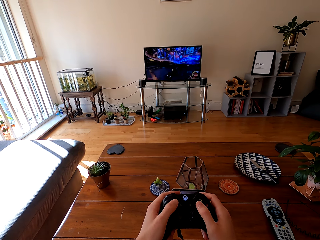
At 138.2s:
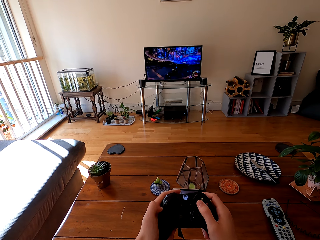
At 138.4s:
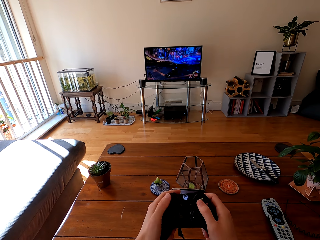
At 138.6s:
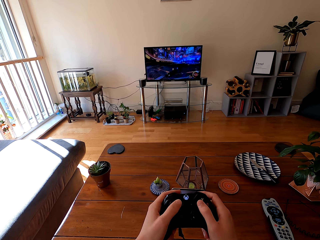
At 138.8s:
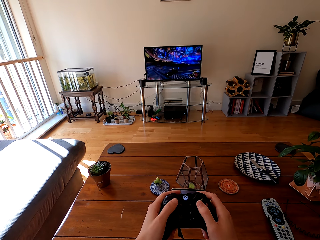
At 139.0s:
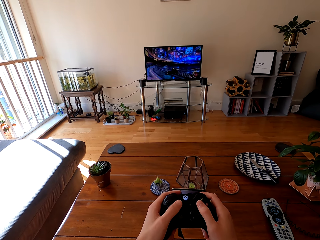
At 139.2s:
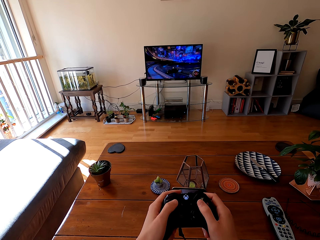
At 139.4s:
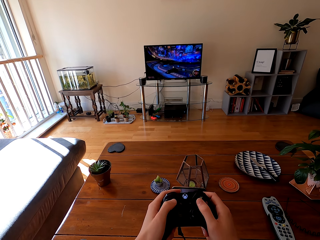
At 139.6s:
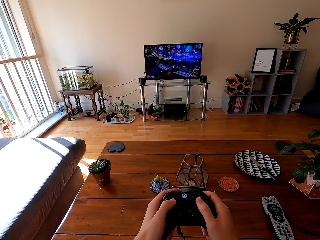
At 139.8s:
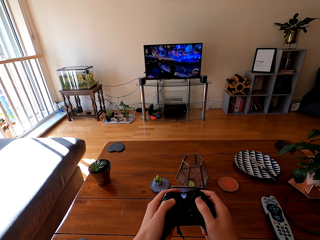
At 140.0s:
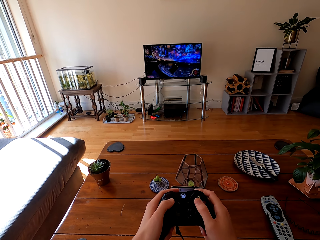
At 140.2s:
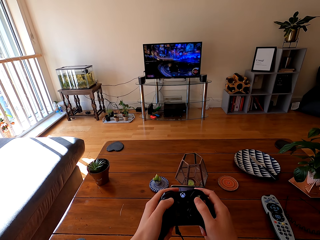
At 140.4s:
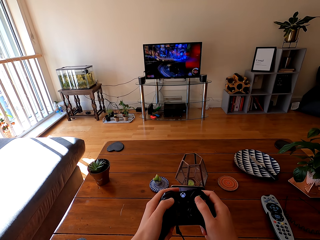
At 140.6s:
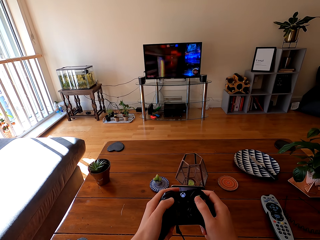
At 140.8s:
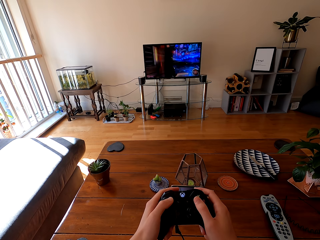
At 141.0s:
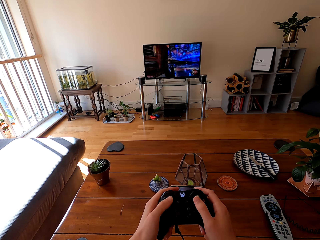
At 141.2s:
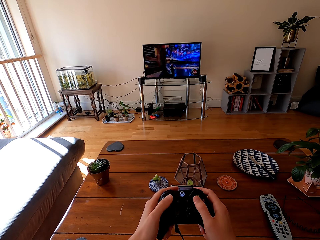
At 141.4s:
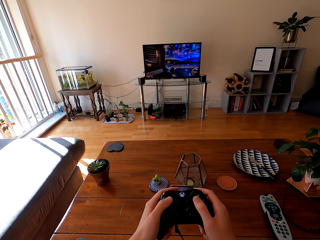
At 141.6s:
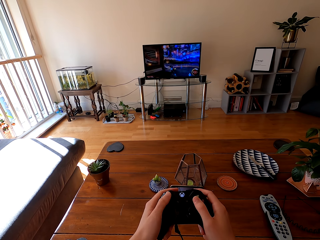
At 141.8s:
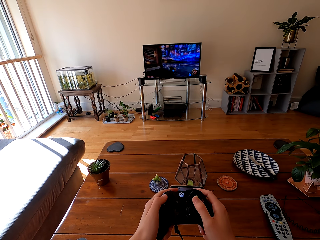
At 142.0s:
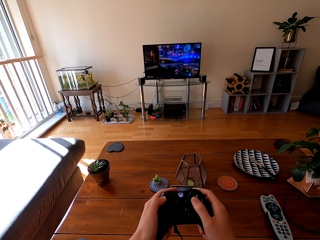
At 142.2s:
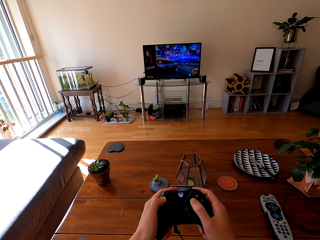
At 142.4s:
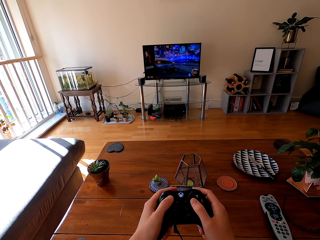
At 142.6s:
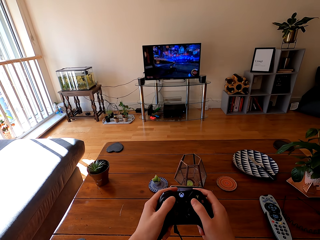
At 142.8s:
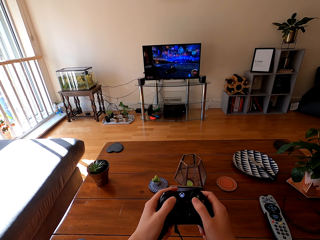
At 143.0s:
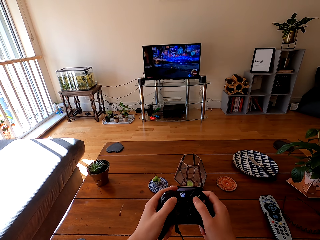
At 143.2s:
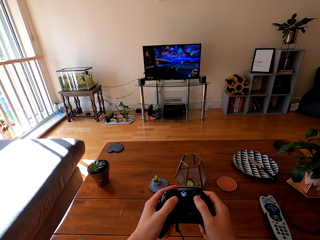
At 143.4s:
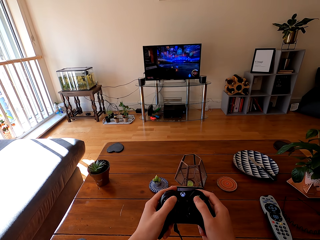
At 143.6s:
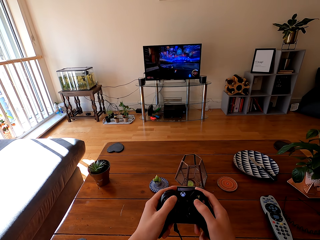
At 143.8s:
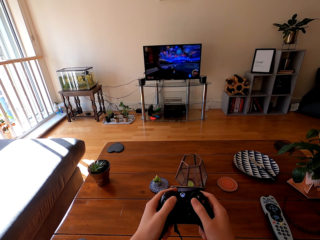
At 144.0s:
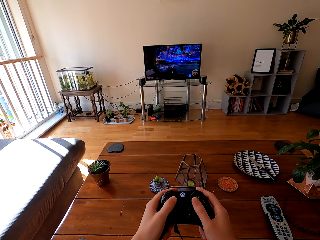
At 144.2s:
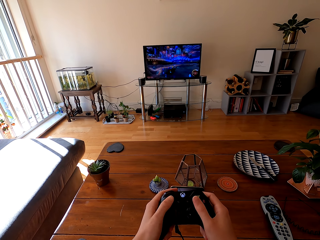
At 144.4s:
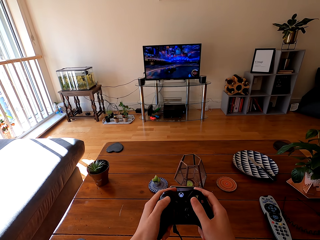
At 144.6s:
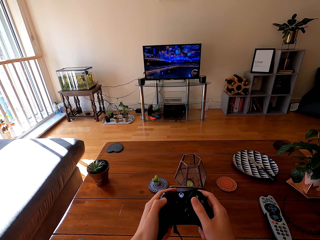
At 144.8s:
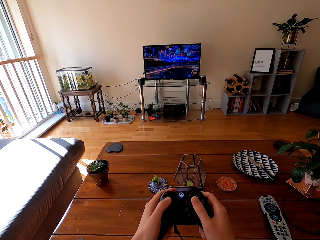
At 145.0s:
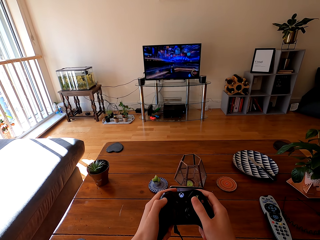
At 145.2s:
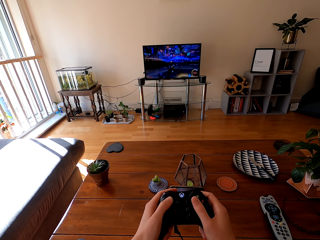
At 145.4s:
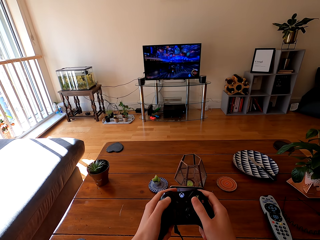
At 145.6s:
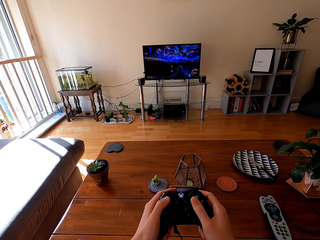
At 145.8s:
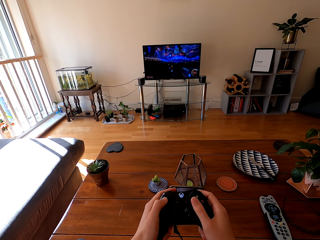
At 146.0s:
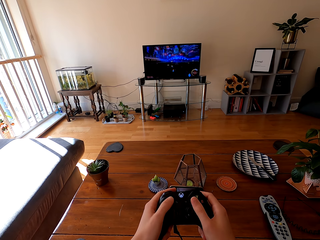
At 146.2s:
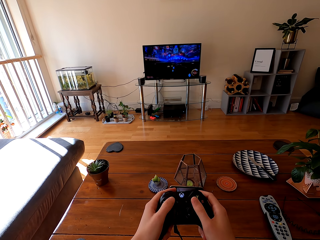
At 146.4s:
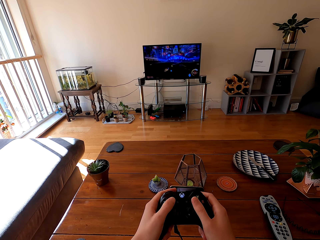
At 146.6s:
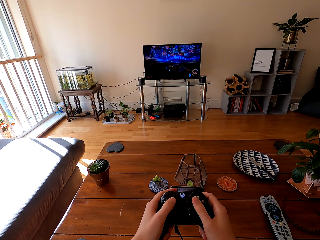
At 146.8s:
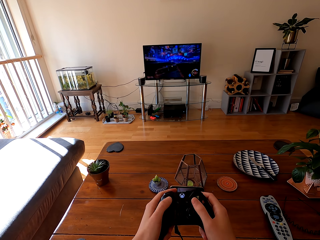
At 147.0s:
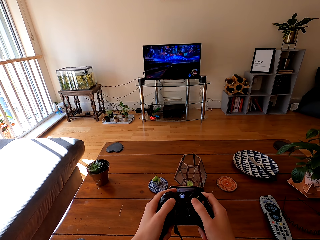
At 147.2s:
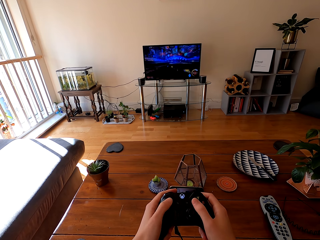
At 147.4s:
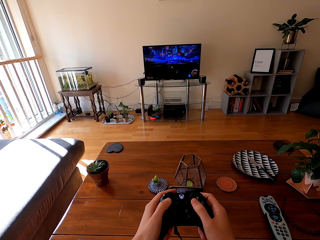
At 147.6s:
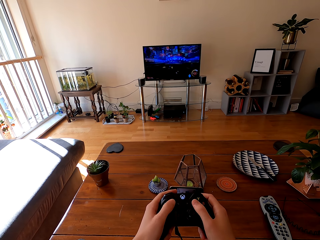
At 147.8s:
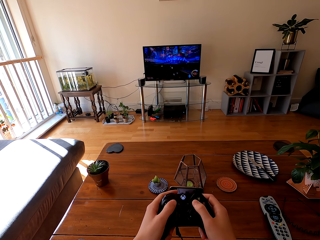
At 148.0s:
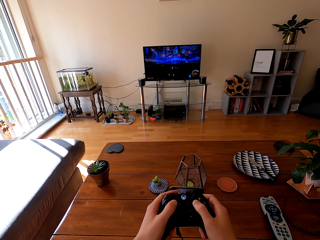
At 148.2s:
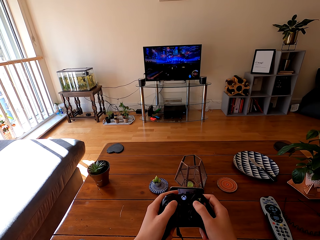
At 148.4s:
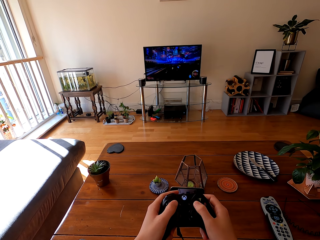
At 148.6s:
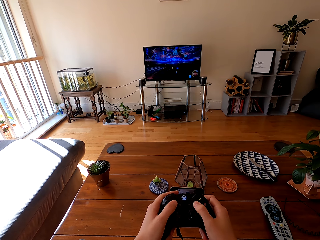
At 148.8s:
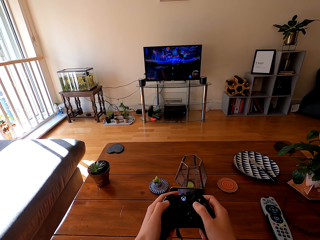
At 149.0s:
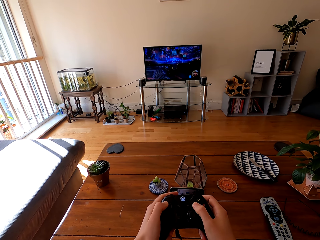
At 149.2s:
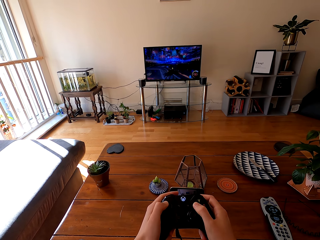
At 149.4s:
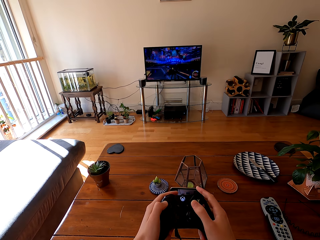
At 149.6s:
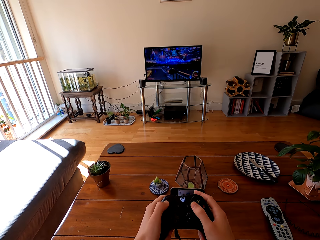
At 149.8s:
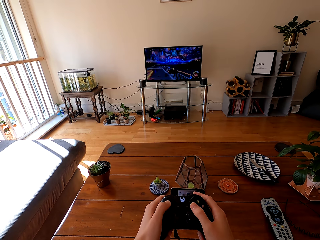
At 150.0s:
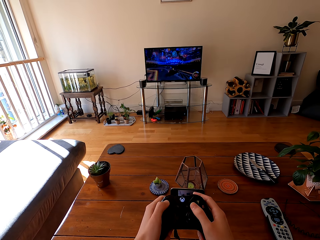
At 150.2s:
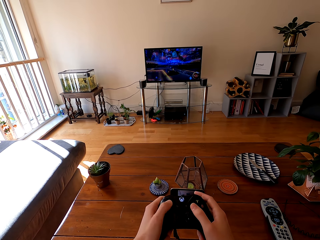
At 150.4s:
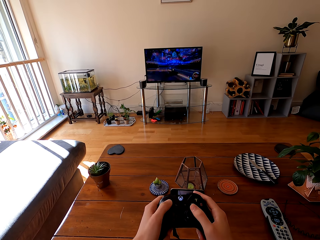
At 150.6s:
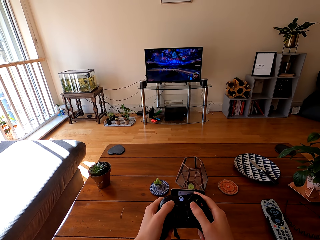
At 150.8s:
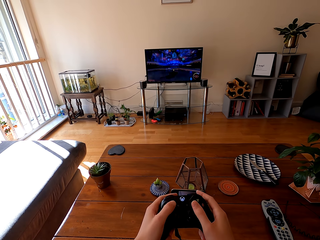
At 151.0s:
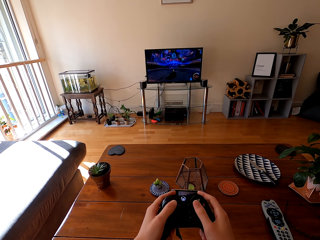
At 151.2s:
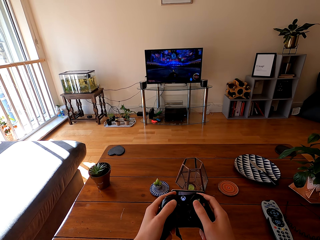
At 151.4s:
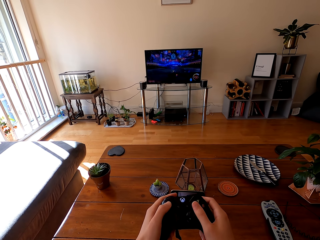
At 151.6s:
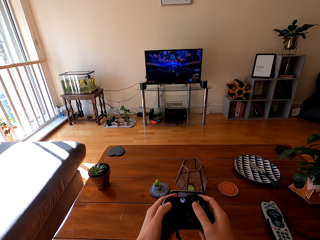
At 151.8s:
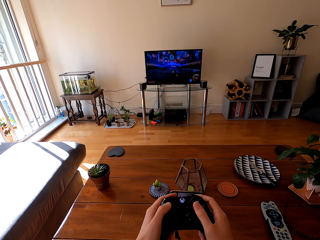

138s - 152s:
The camera wearer presses the pad.

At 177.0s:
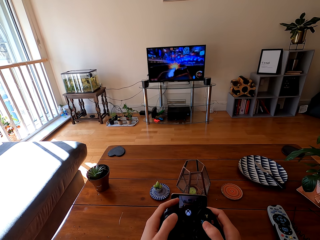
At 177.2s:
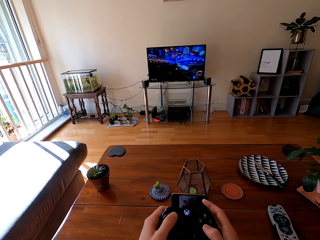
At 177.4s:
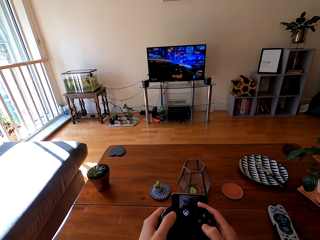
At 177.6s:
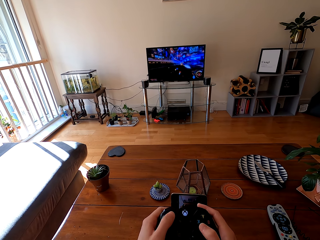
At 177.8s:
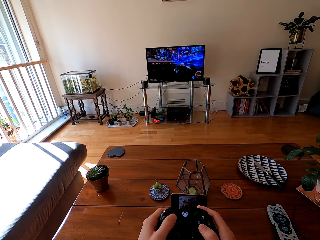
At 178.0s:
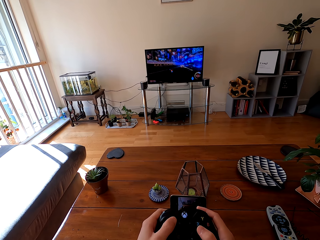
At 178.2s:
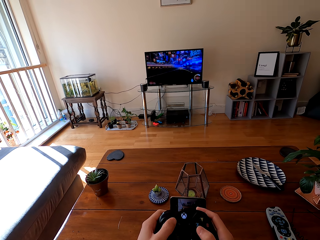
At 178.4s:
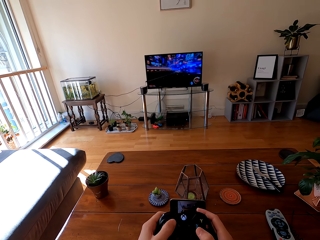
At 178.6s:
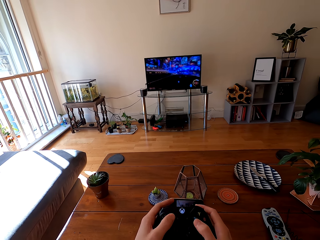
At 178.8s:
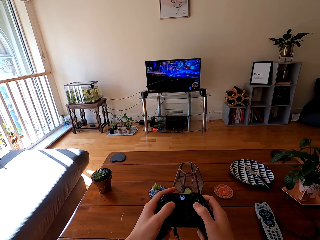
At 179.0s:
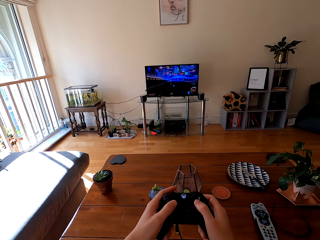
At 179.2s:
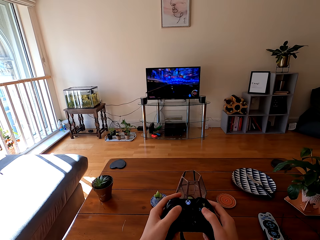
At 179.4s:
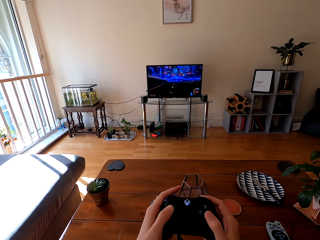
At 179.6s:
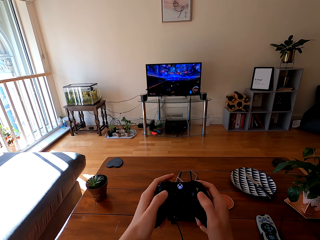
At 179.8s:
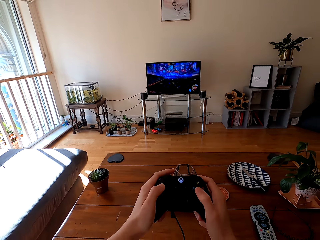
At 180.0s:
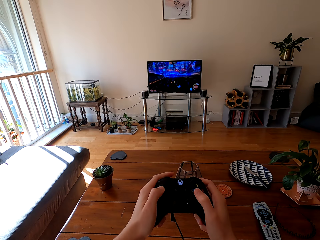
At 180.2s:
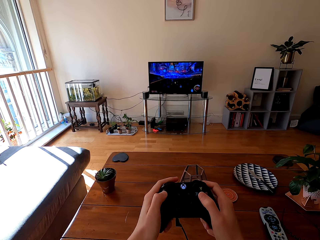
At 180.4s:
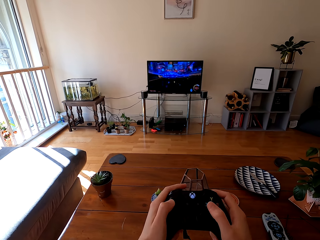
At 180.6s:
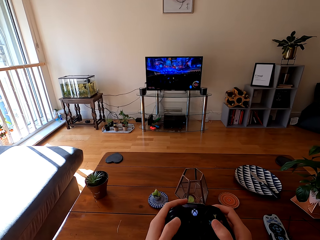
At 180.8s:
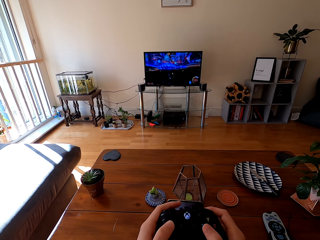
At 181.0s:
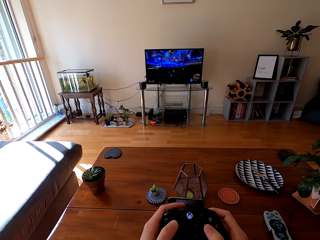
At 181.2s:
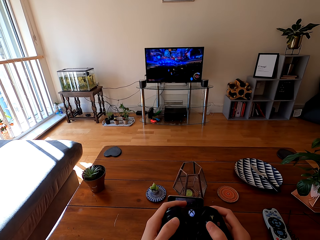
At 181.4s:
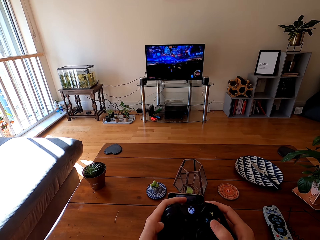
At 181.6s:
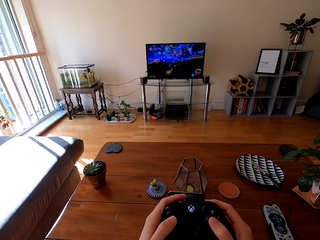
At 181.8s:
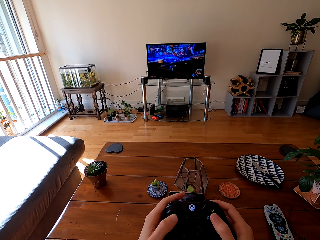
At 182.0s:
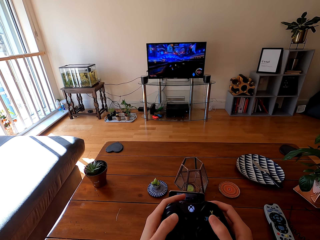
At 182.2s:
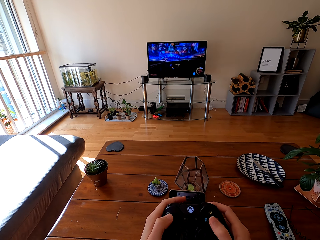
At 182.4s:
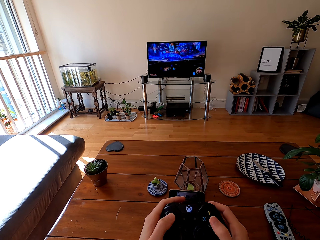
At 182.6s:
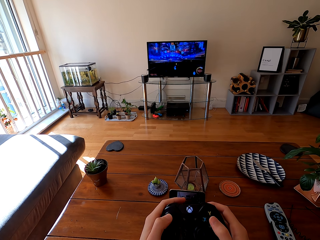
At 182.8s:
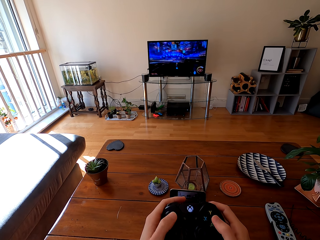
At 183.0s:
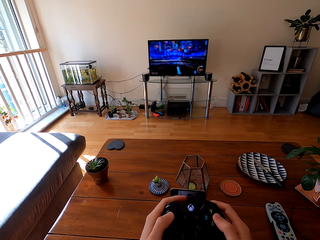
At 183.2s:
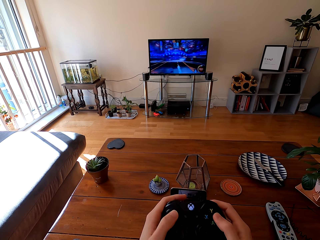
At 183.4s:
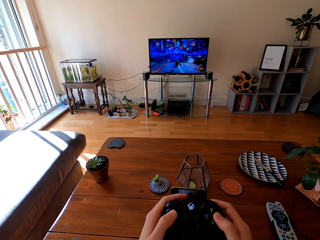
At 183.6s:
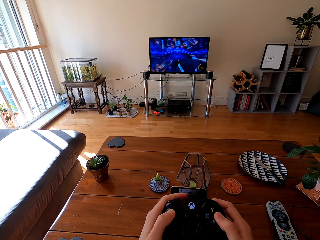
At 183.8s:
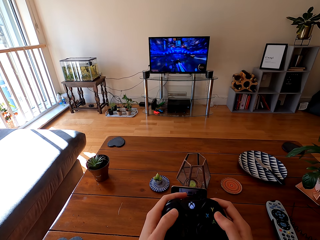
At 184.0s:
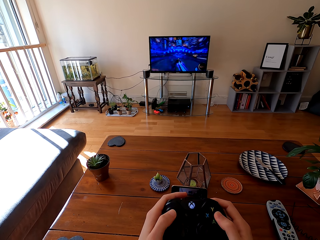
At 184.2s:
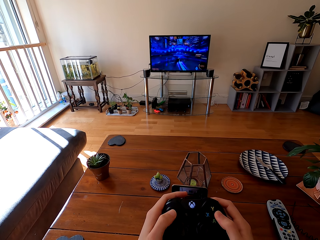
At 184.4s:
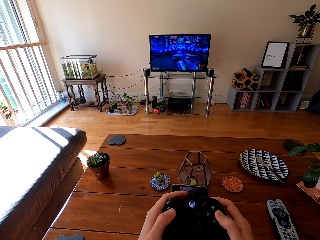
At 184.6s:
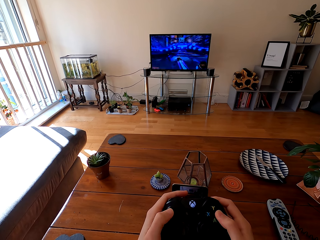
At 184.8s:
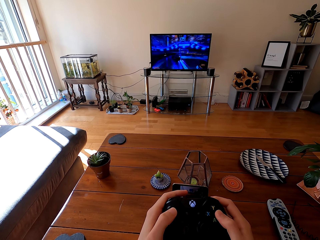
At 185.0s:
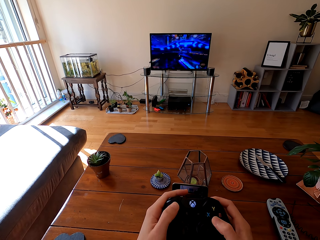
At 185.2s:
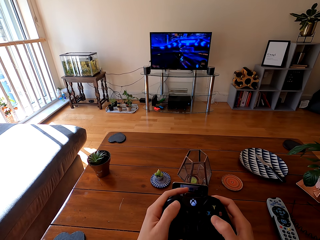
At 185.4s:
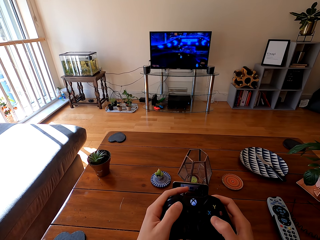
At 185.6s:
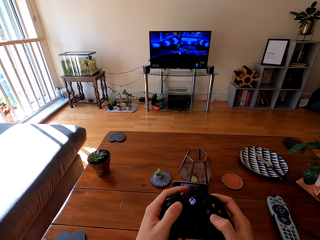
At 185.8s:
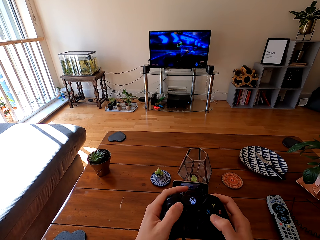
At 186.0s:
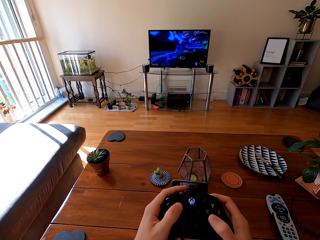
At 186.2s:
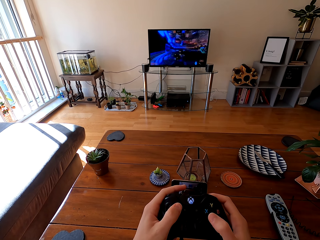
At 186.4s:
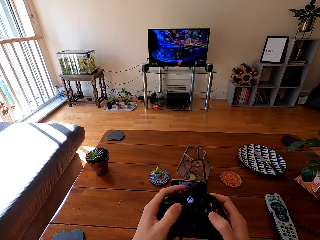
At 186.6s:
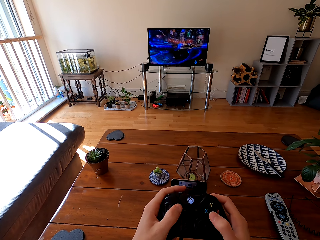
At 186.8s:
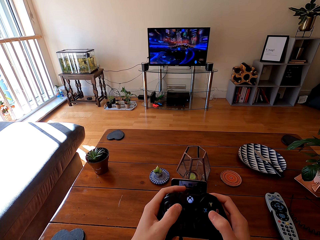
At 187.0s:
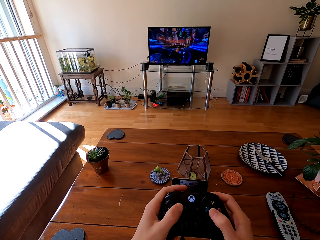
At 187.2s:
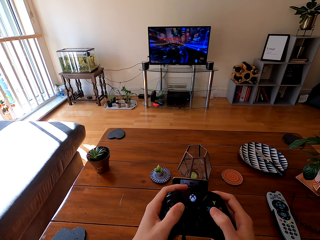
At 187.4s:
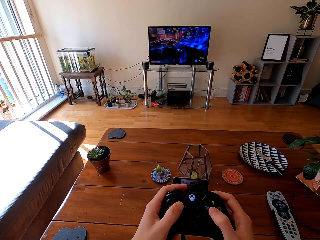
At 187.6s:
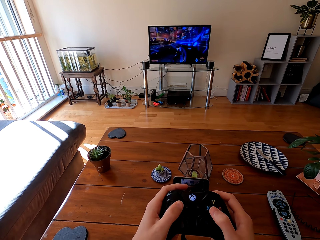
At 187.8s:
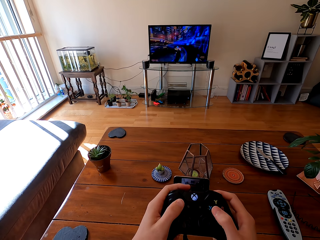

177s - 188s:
The camera wearer plays the video game.
